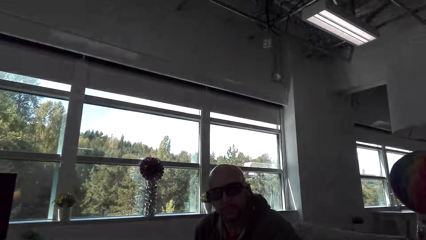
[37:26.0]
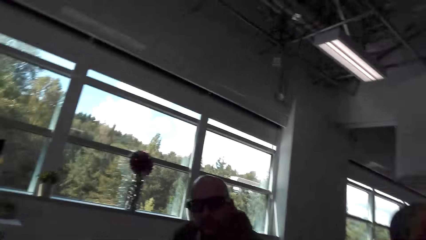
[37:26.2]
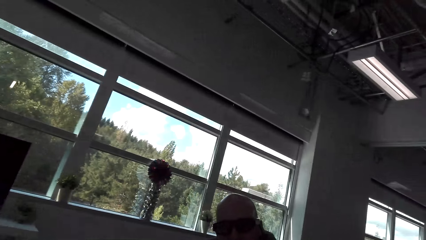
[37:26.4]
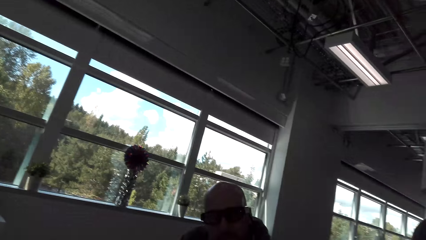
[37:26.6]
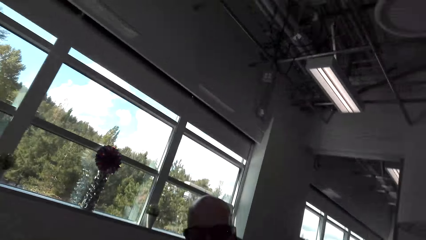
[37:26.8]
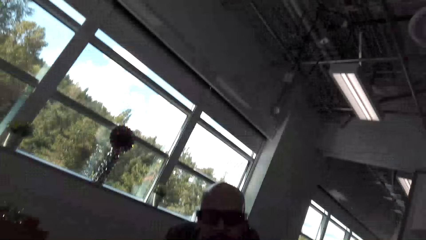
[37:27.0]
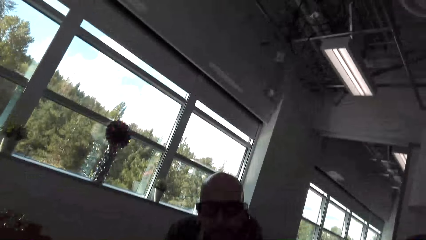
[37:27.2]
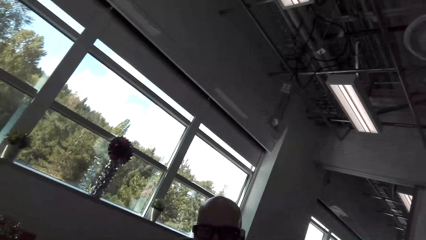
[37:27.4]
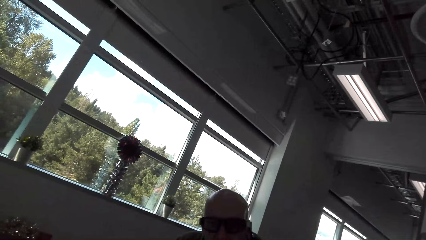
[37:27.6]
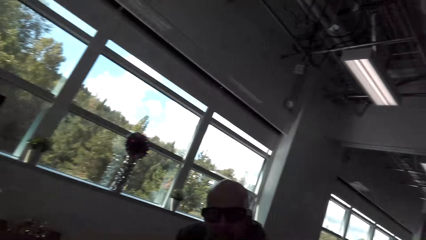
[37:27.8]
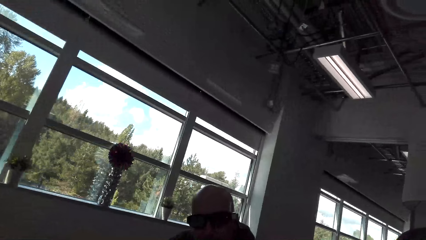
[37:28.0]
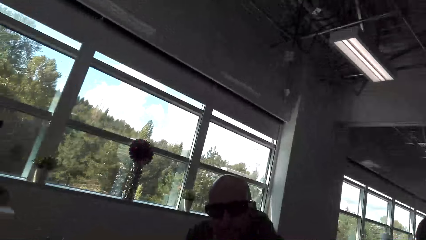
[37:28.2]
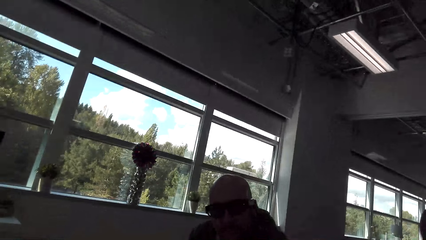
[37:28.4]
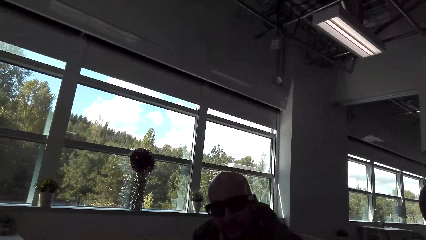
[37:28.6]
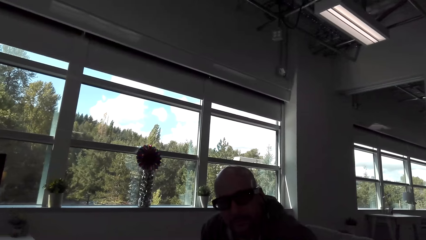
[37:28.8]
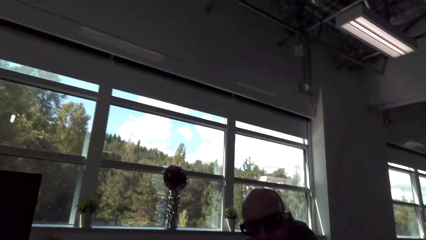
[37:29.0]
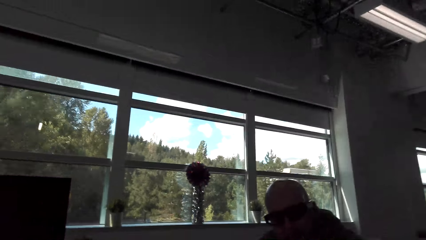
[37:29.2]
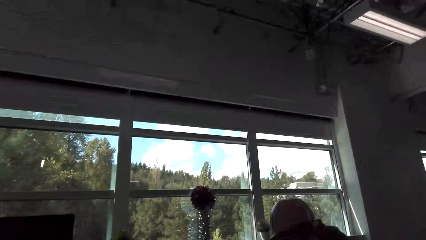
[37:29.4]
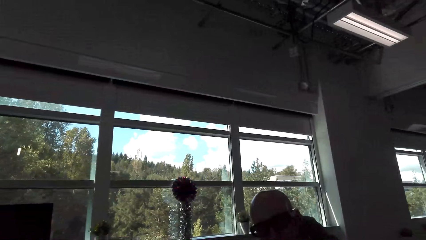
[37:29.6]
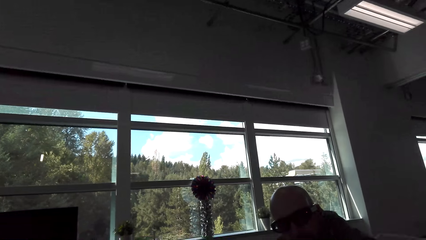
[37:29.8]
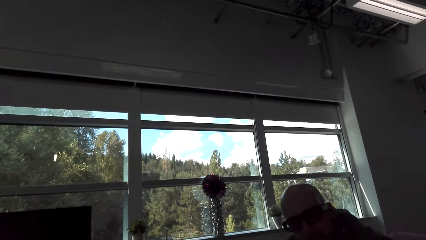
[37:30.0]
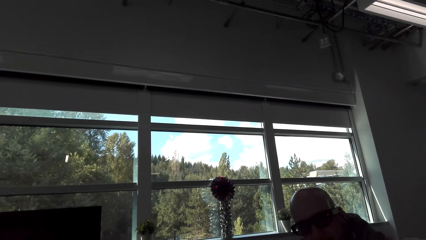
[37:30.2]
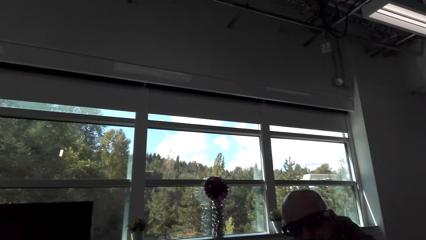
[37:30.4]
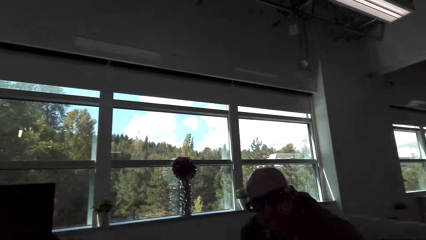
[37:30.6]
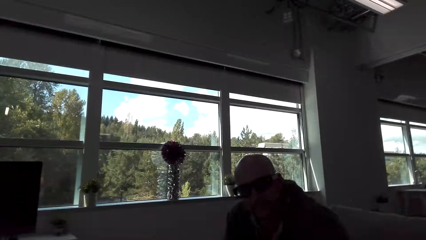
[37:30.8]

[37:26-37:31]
The camera wearer dialogs with the man.

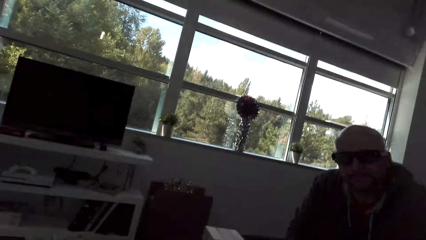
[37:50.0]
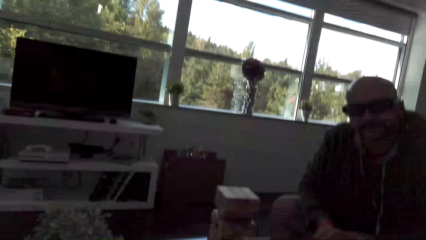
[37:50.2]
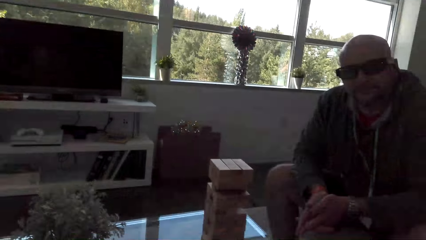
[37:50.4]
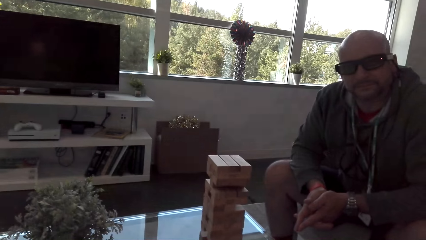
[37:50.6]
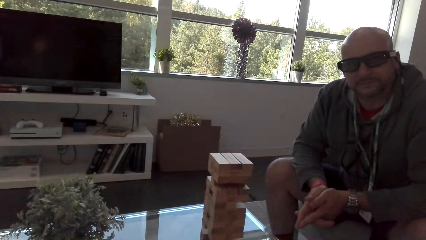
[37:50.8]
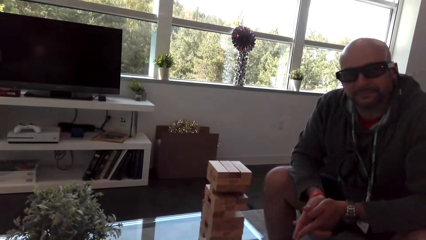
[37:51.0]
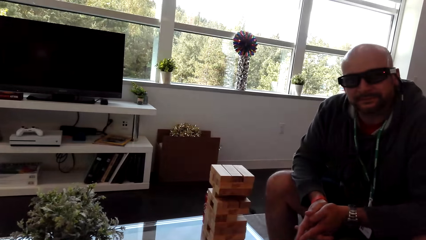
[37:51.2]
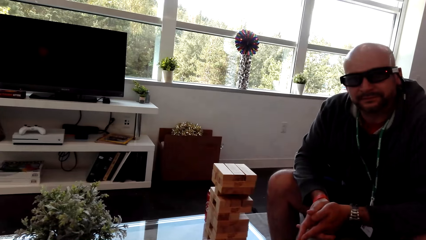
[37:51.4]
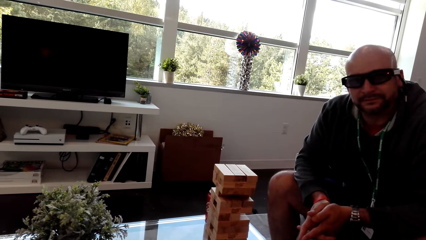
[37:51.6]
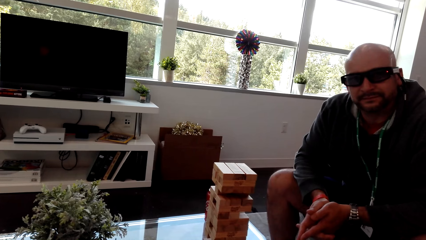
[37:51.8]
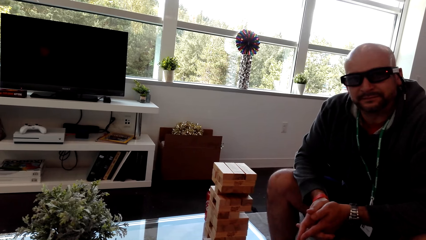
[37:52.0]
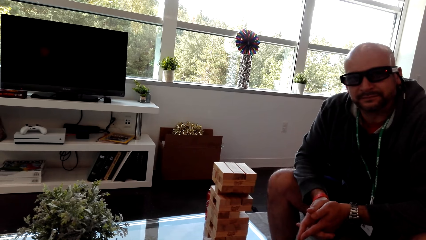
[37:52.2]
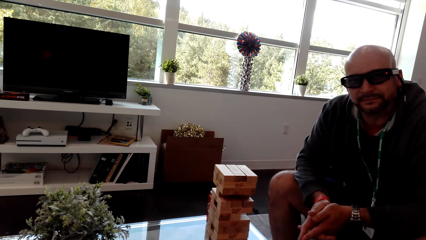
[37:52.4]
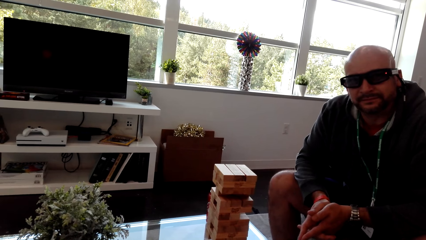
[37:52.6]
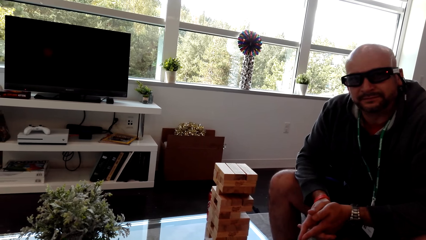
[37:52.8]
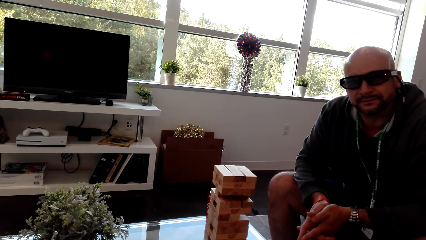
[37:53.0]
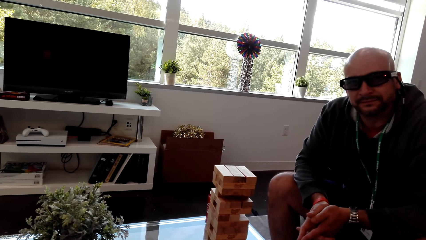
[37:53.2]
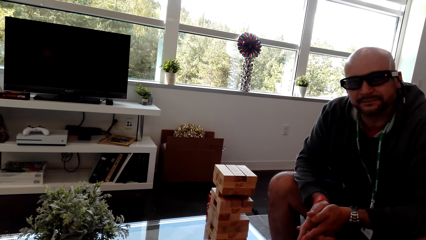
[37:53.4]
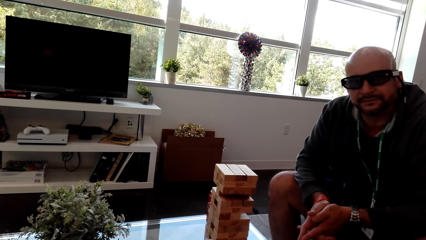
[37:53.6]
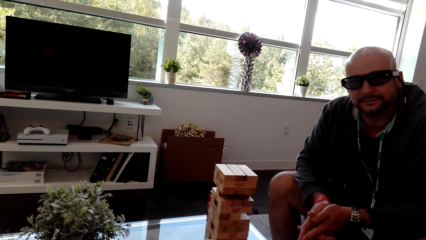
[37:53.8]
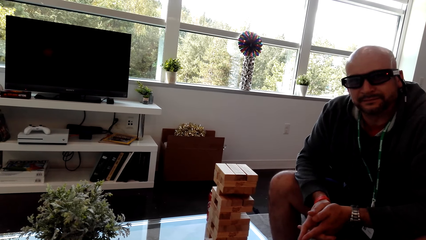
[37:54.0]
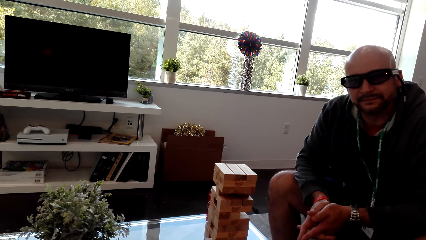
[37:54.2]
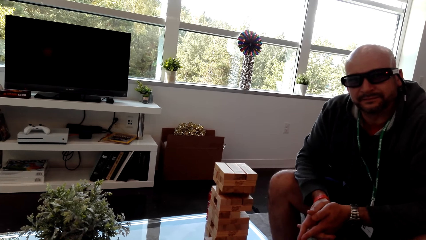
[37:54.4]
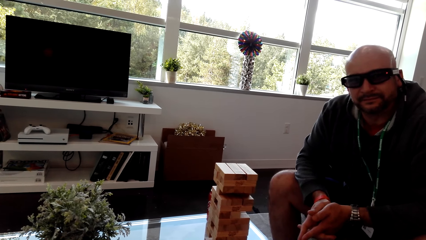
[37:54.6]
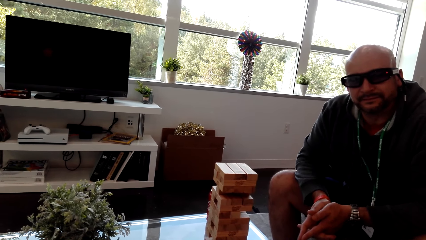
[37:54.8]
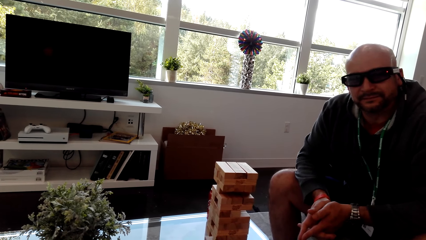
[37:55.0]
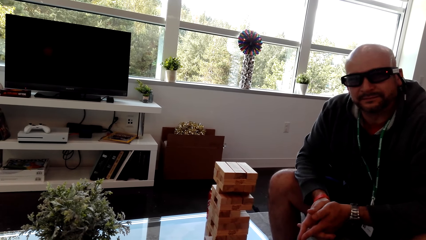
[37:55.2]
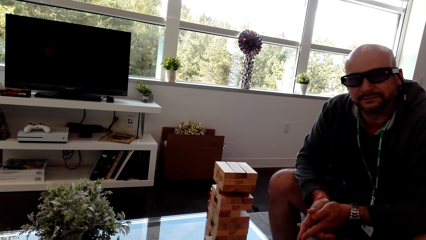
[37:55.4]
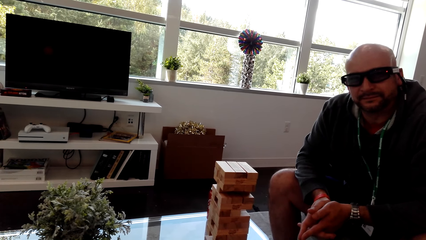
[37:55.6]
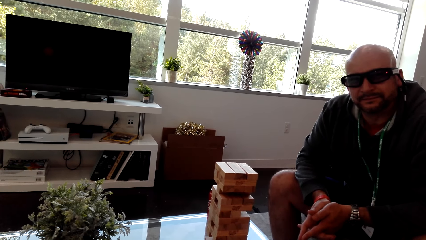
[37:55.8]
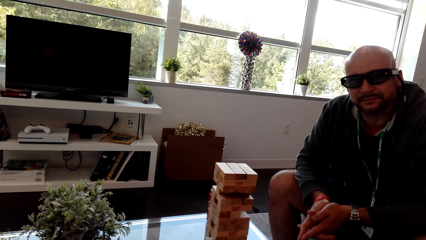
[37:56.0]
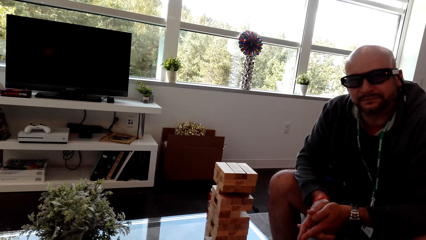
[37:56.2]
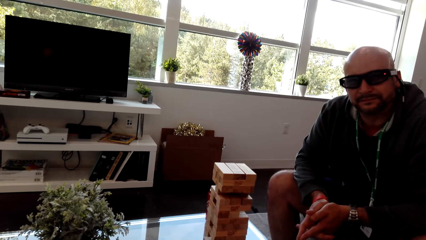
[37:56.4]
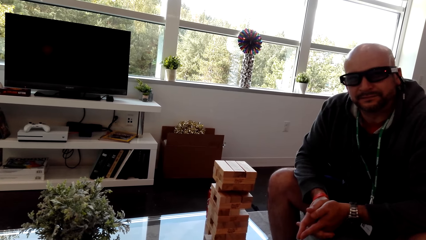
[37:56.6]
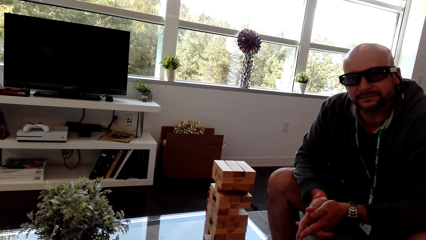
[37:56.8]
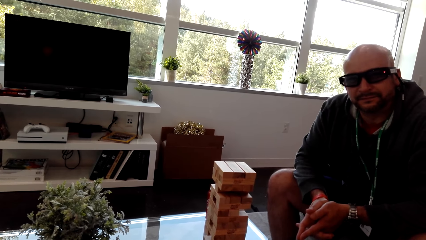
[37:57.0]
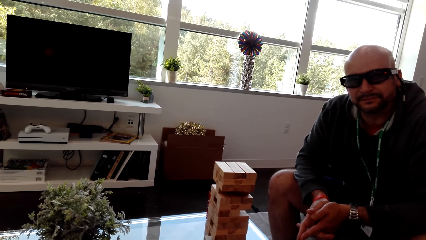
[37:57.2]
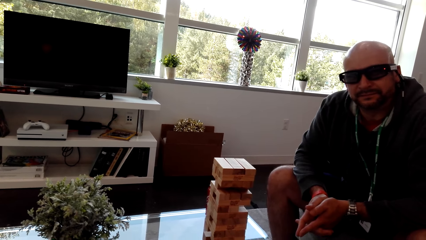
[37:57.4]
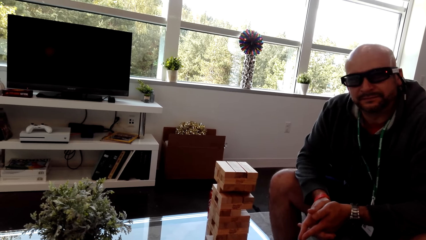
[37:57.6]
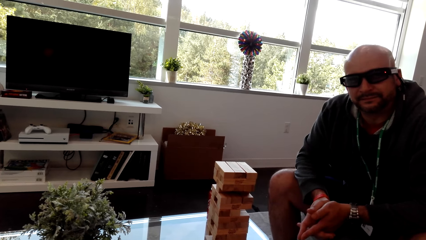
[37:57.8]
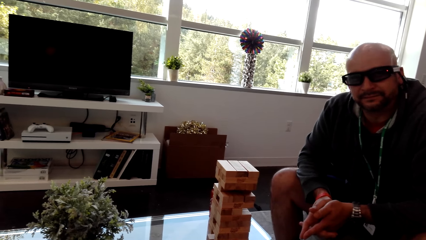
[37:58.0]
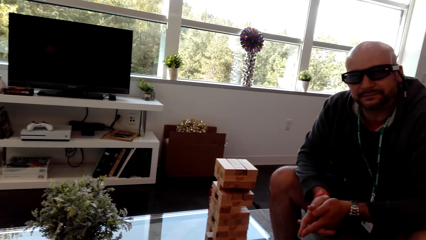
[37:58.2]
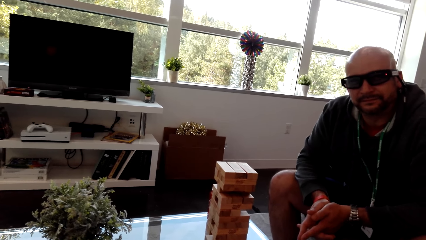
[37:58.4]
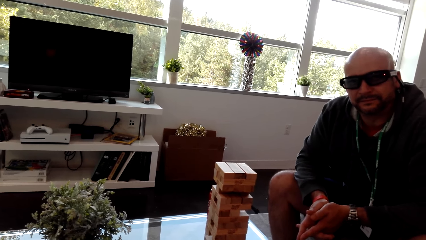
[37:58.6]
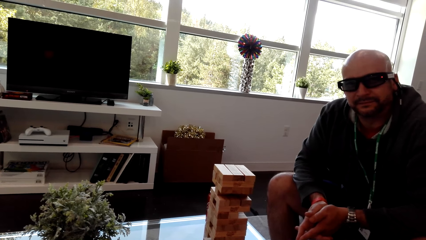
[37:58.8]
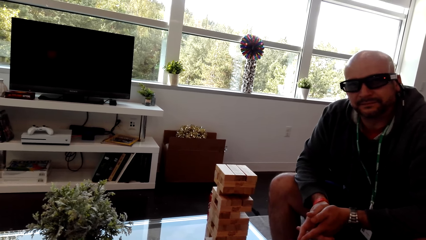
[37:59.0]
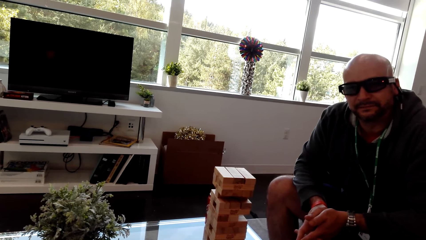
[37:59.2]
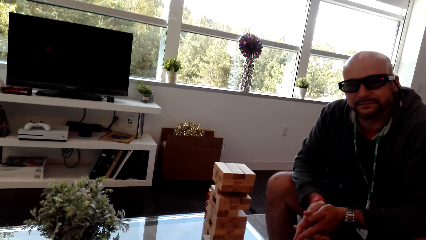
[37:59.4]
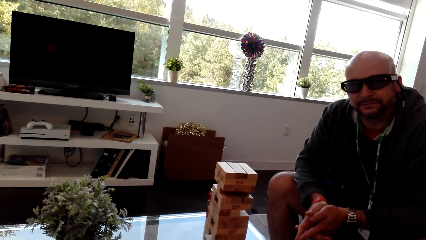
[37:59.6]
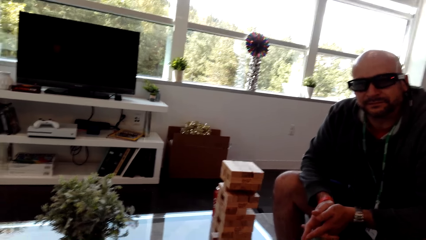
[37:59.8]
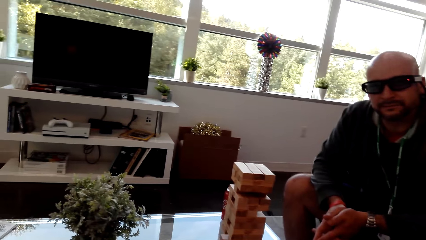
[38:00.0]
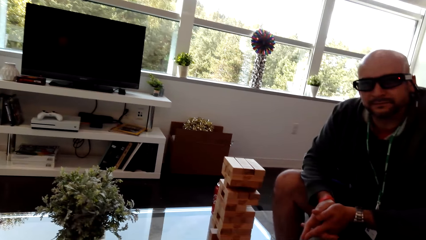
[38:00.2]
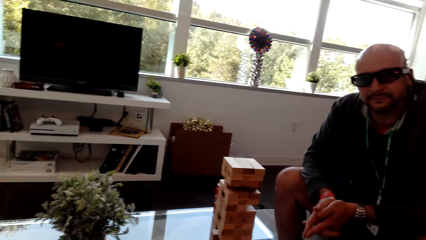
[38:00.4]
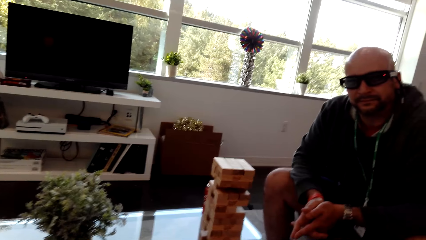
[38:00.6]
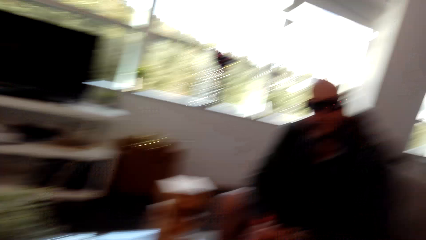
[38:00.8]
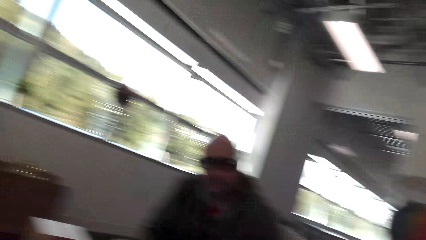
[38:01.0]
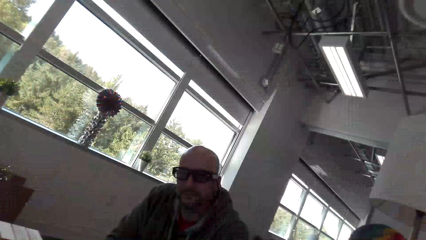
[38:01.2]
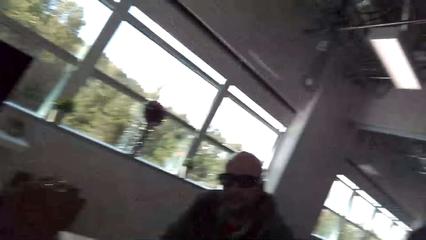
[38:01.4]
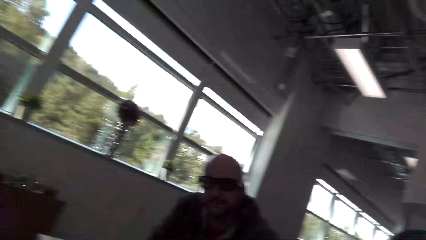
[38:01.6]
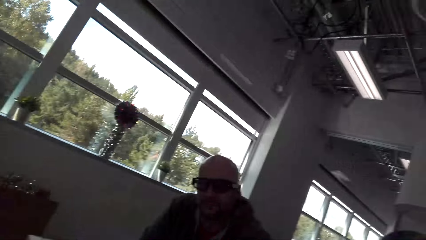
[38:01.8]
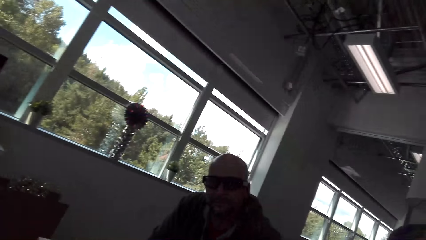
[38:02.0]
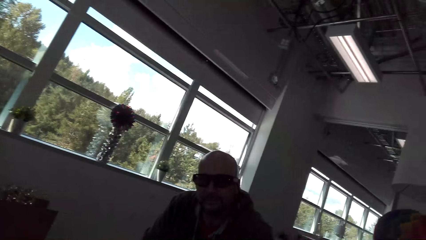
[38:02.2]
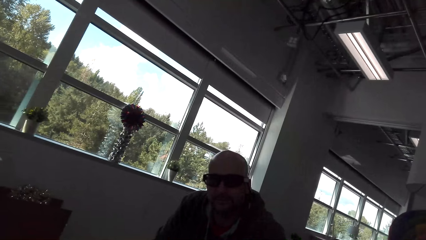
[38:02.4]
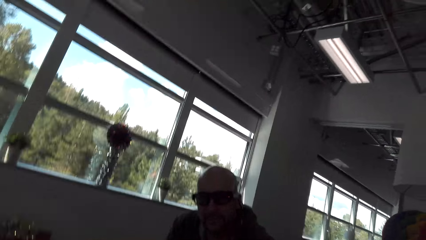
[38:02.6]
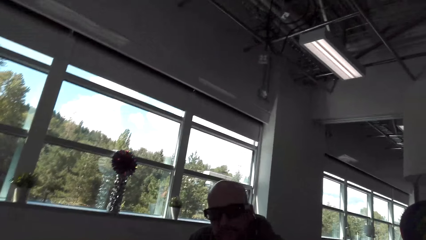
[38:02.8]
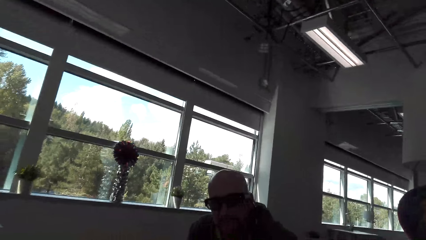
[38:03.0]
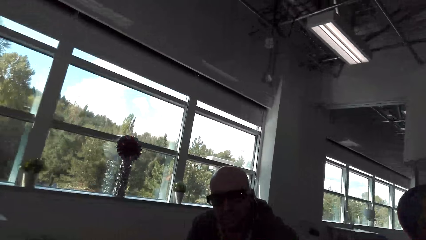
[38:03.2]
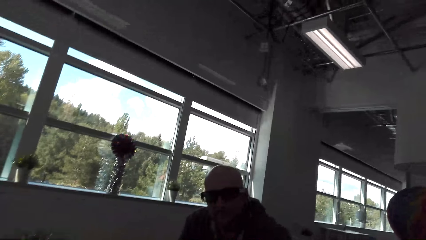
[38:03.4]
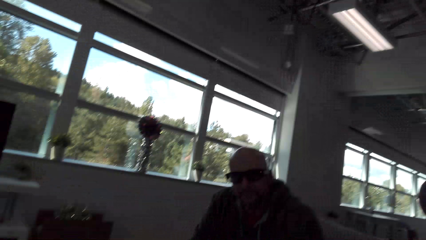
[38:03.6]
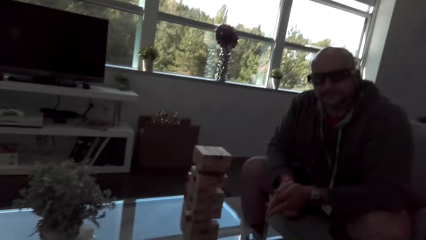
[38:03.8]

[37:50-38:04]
The camera wearer looks at the man.
